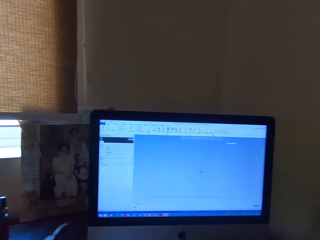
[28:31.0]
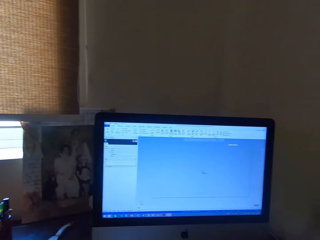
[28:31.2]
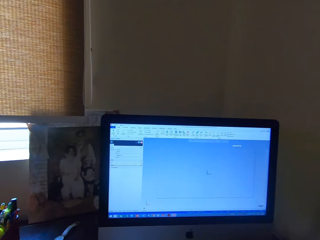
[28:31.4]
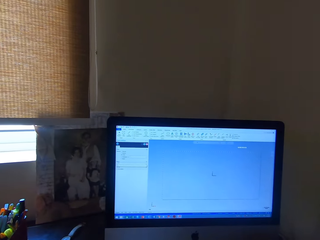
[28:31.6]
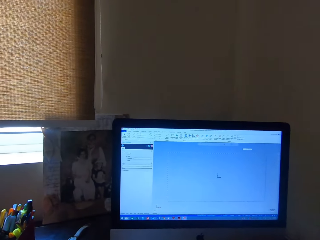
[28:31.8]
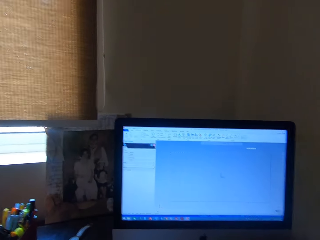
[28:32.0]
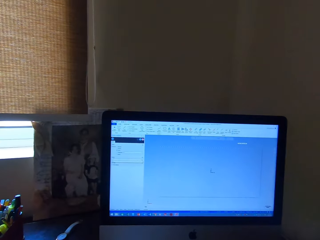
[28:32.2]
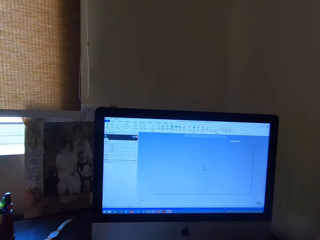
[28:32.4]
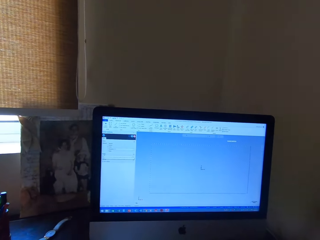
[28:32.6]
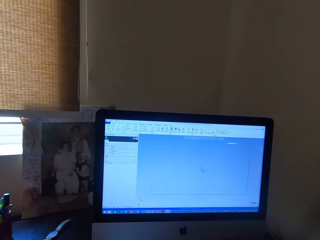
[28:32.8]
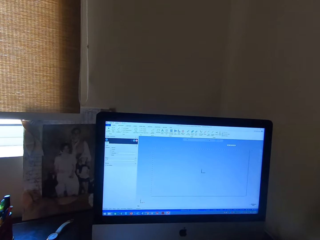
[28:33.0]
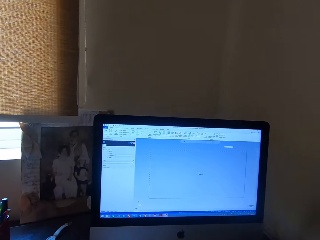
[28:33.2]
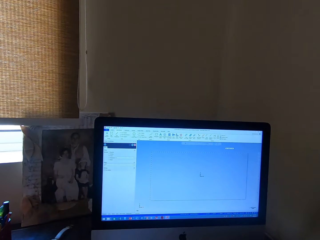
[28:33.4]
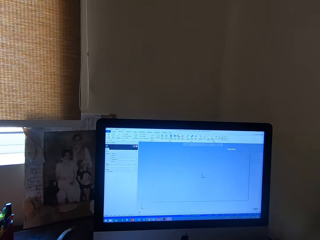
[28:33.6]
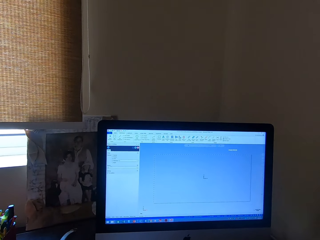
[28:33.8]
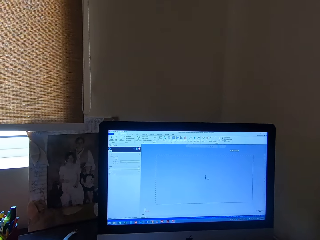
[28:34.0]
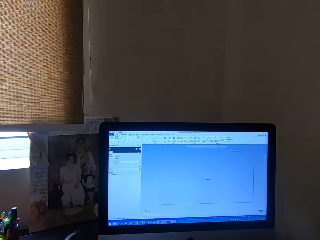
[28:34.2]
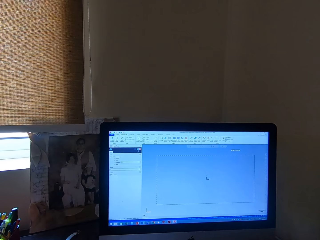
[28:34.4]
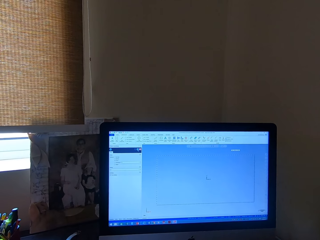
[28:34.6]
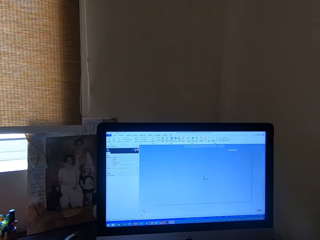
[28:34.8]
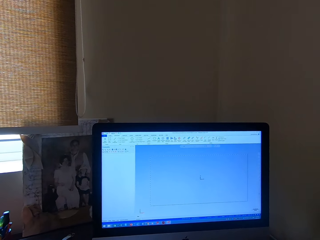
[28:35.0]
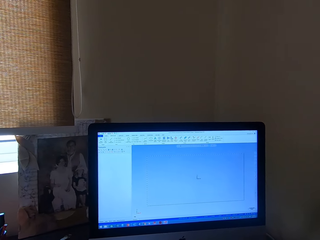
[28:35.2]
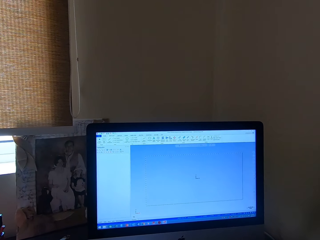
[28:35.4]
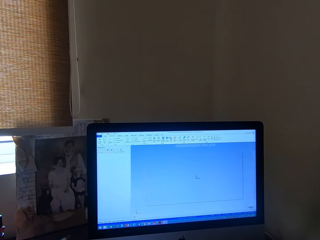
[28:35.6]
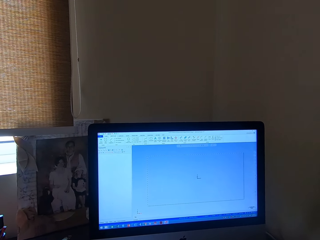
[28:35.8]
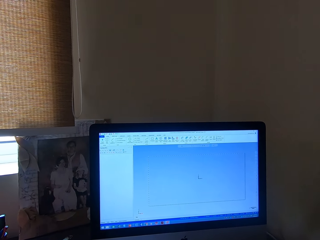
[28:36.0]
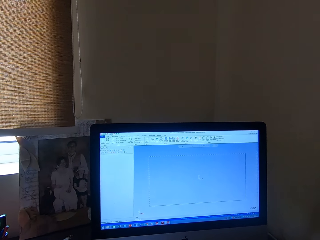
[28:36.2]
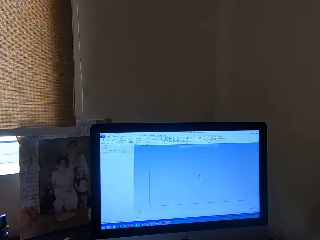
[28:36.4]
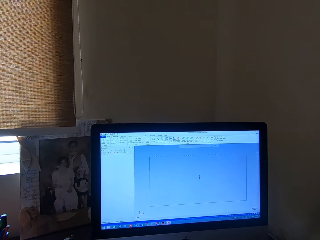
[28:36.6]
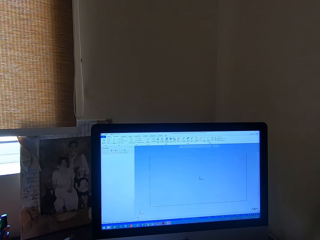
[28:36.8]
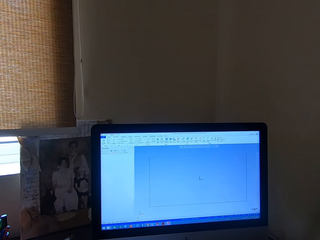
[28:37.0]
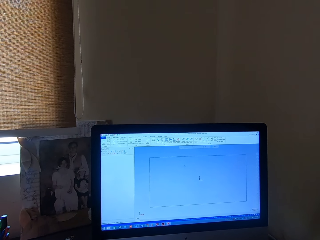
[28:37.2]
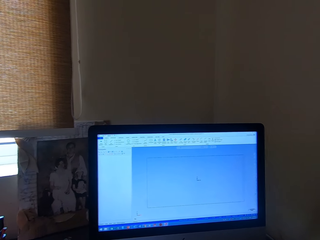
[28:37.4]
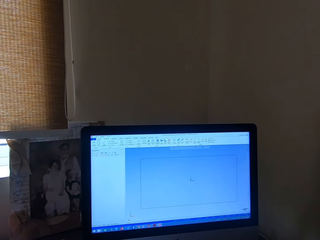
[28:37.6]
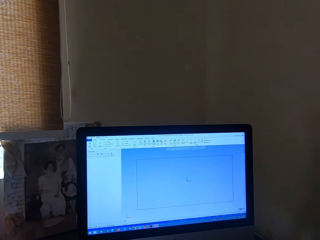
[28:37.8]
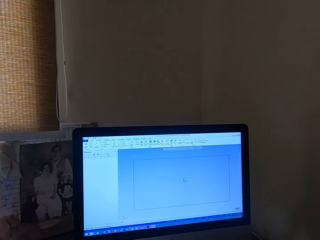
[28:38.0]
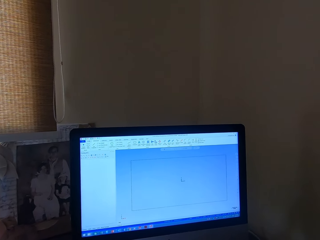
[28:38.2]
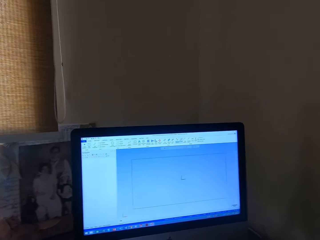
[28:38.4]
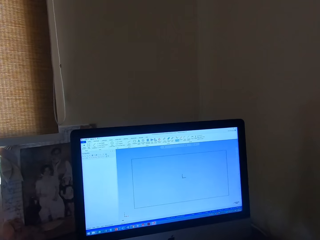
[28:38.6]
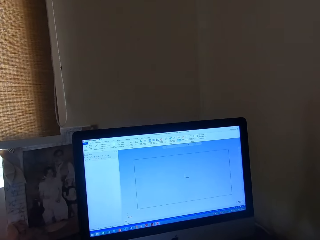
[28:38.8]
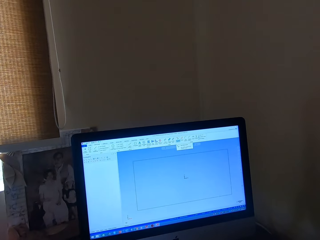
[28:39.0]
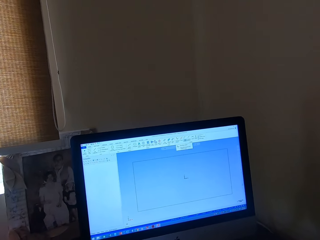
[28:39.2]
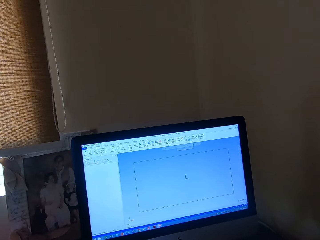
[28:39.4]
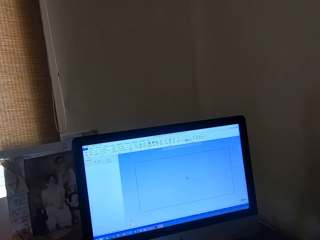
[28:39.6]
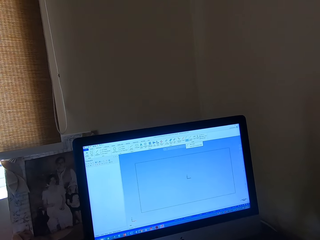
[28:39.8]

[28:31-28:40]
The camera wearer operates the keyboard with his hand. He operates the computer with the mouse in his right hand.

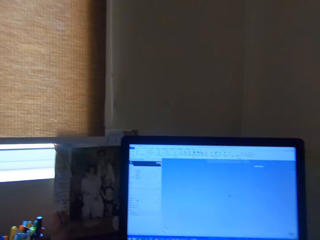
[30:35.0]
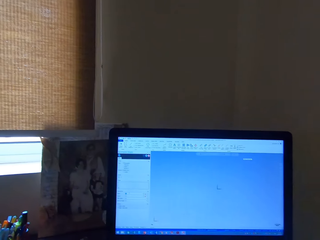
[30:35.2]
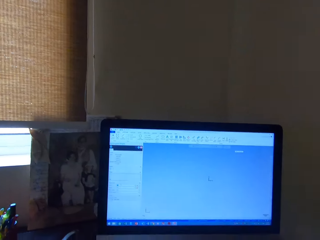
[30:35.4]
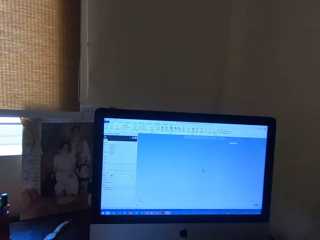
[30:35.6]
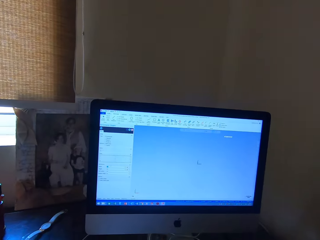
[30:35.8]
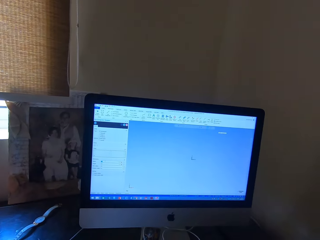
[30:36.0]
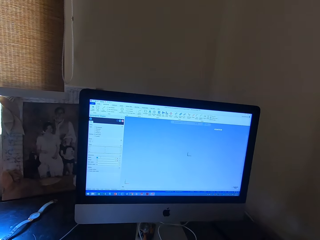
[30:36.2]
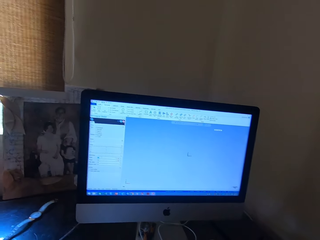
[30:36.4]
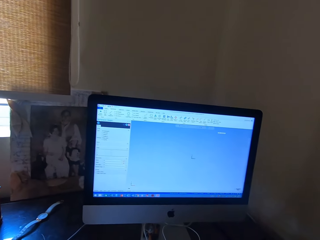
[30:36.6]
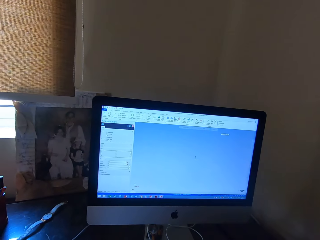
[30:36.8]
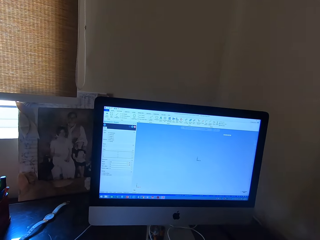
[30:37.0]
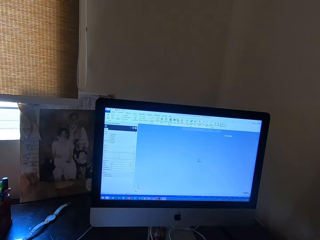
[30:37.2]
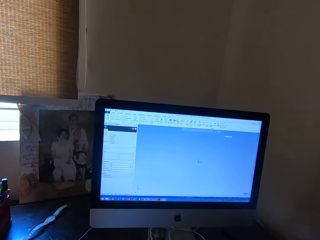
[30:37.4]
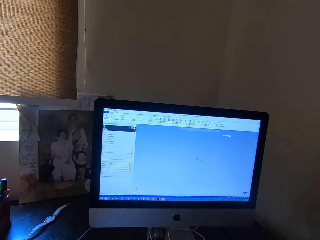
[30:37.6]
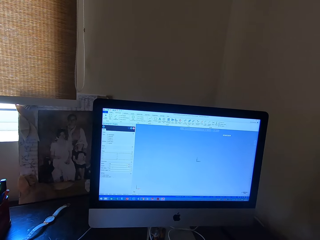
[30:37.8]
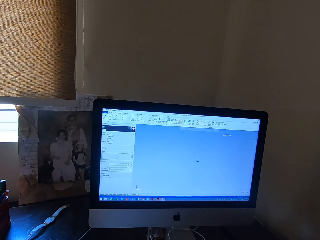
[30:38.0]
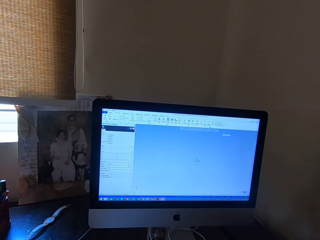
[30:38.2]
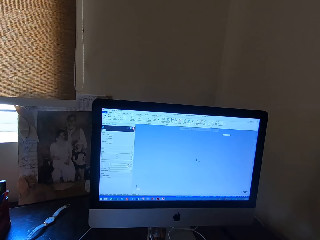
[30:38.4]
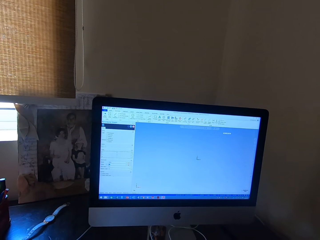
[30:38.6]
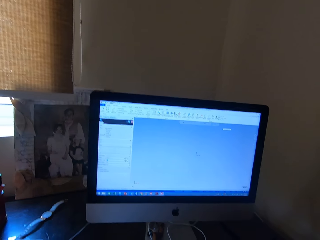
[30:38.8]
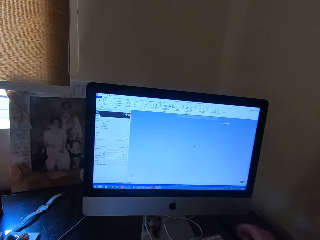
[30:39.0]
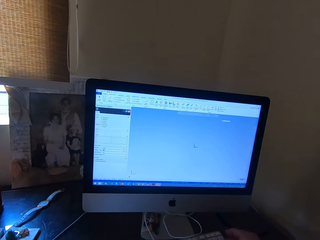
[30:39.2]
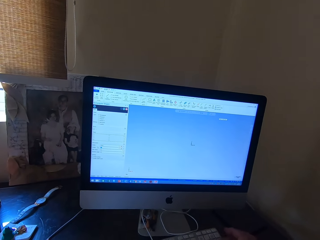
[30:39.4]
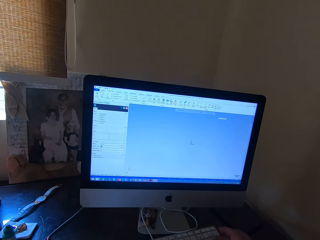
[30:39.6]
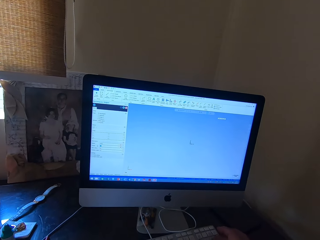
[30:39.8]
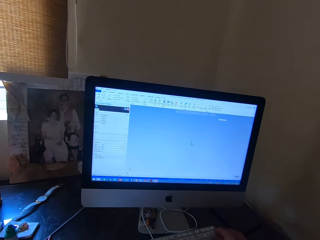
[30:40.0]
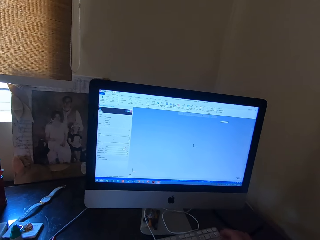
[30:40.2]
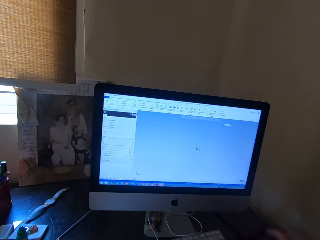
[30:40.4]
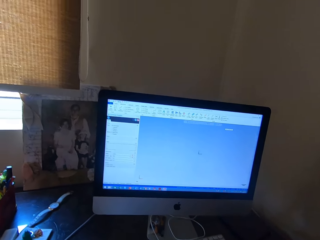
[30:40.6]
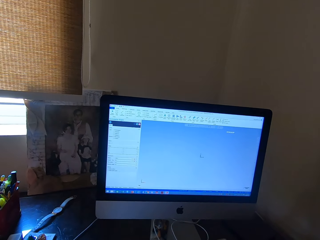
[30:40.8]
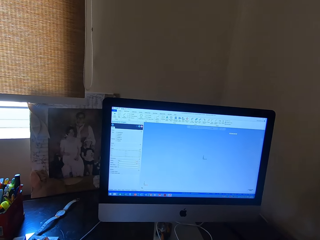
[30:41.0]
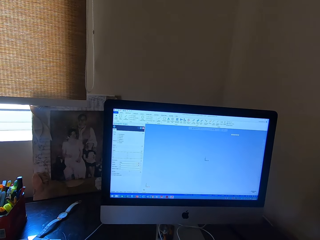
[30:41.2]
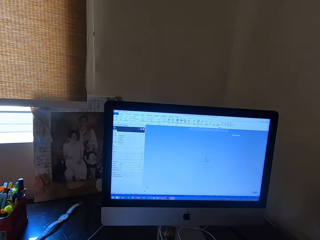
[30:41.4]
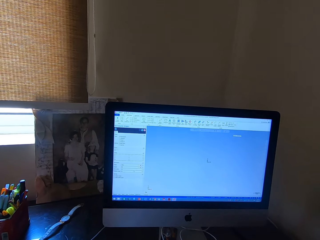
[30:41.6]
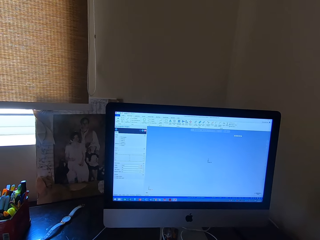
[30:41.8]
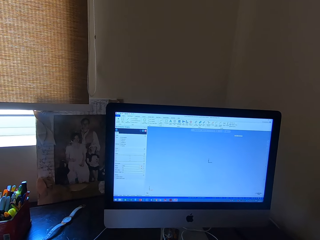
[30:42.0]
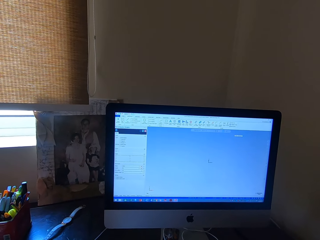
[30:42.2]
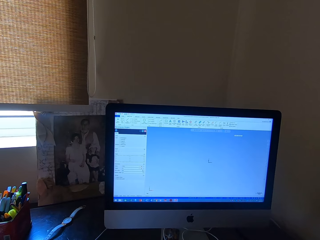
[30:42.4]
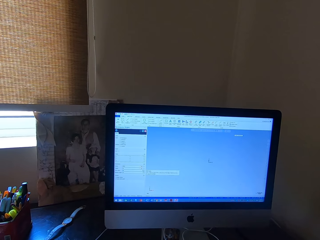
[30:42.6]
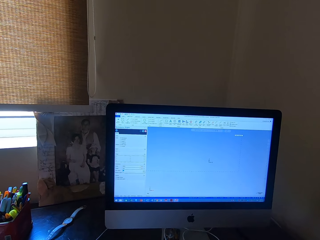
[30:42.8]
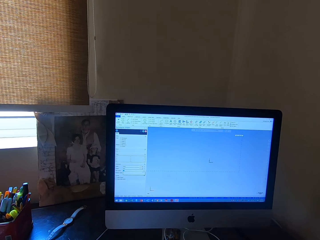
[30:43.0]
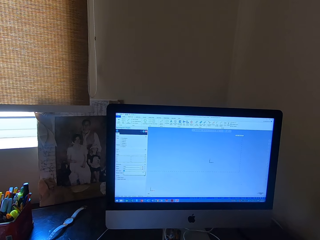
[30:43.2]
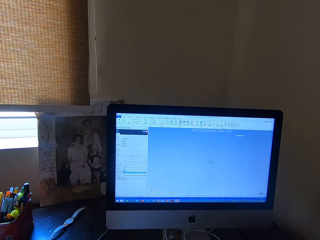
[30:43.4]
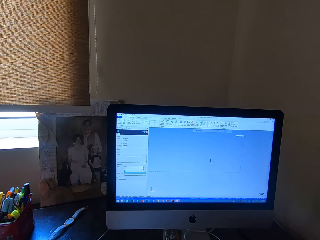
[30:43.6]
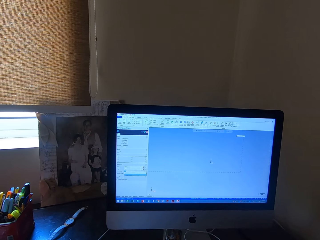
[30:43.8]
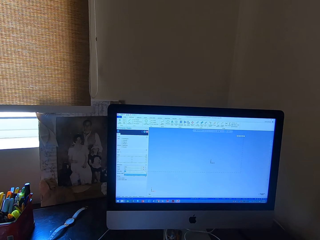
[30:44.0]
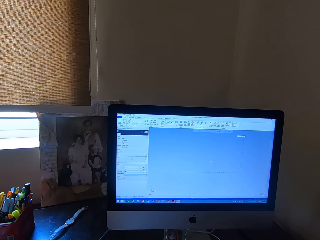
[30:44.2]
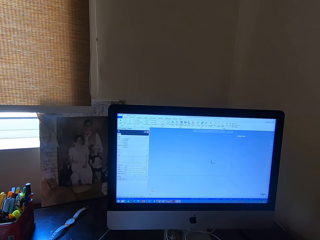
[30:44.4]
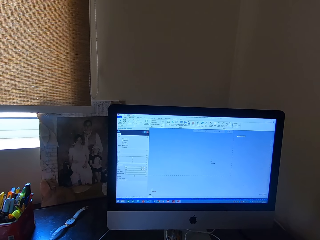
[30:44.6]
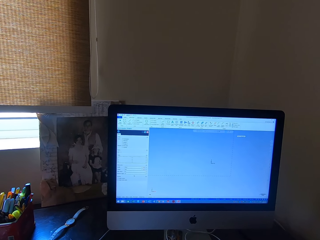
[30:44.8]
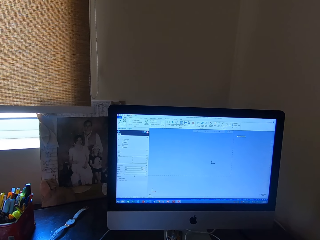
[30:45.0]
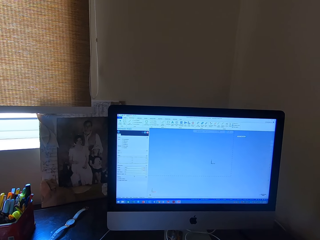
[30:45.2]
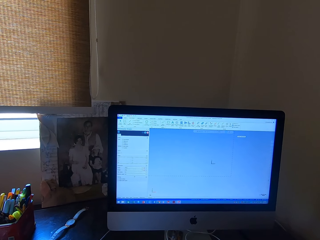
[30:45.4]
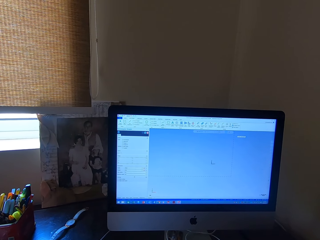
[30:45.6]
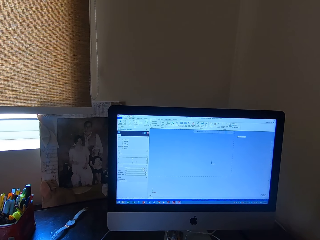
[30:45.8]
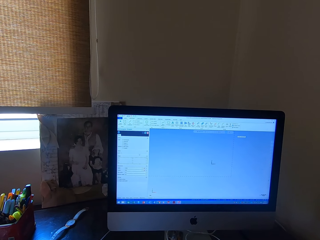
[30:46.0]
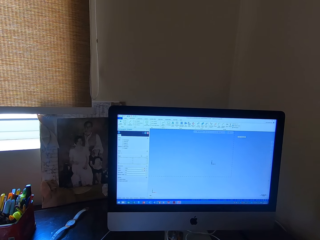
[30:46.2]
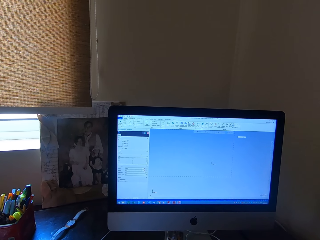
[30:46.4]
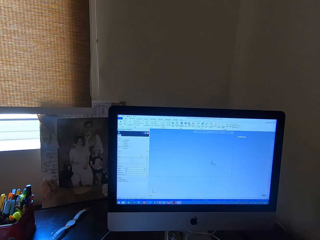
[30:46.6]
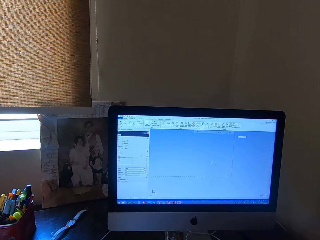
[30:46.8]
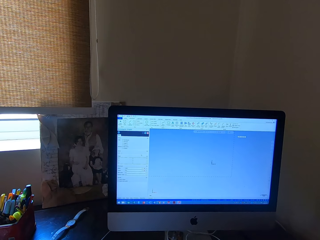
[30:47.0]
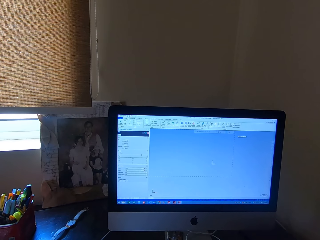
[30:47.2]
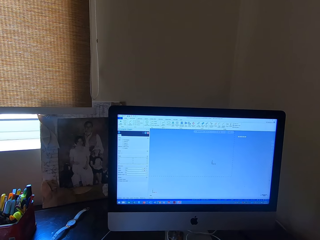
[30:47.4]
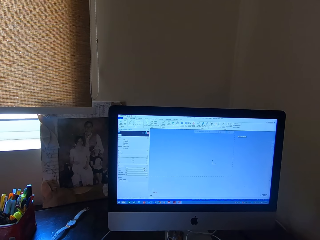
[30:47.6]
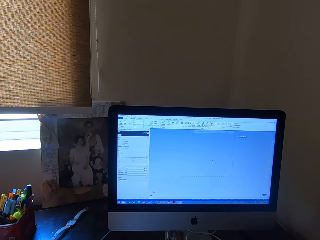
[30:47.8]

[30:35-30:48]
The camera wearer operates the keyboard with his hand. He operates the computer with the mouse in his right hand. He operates the keyboard with his hand. He operates the computer with the mouse in his right hand.
